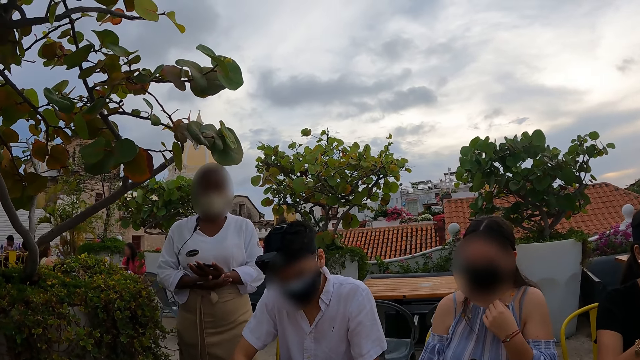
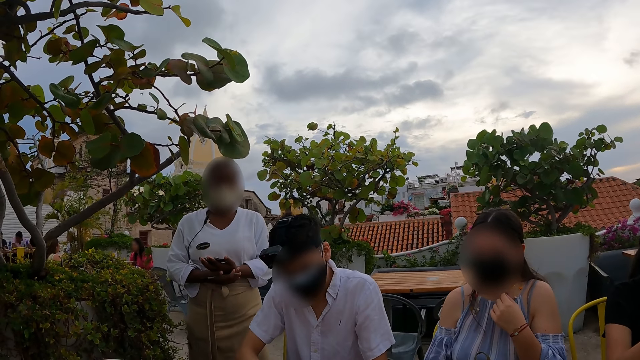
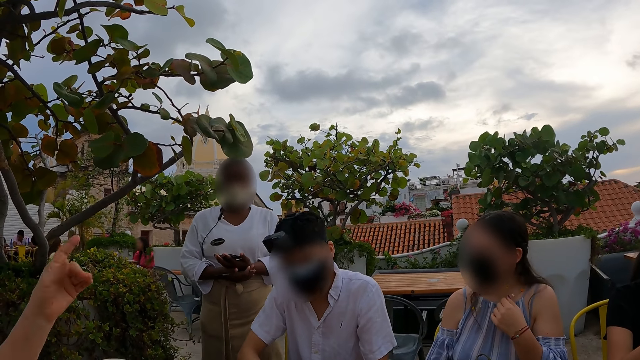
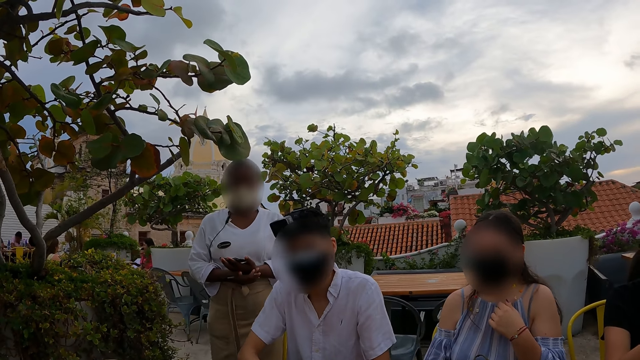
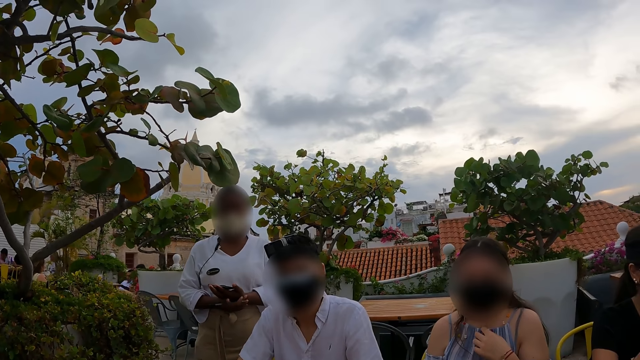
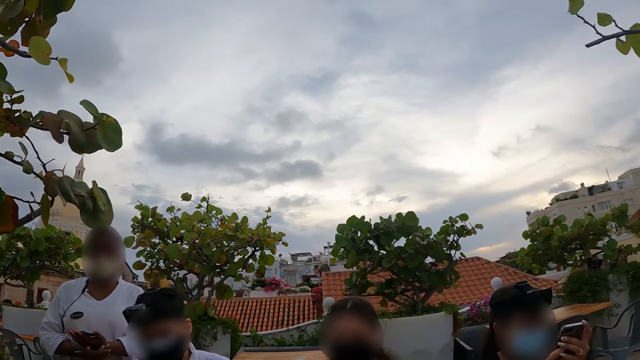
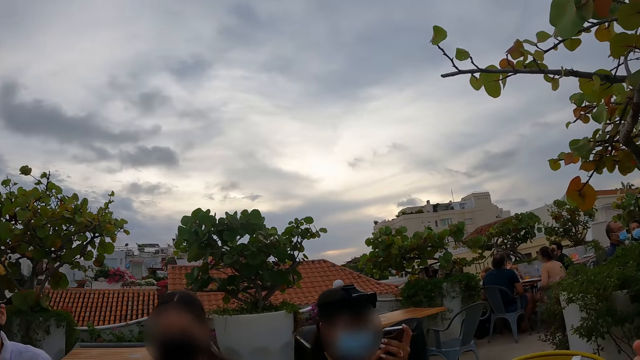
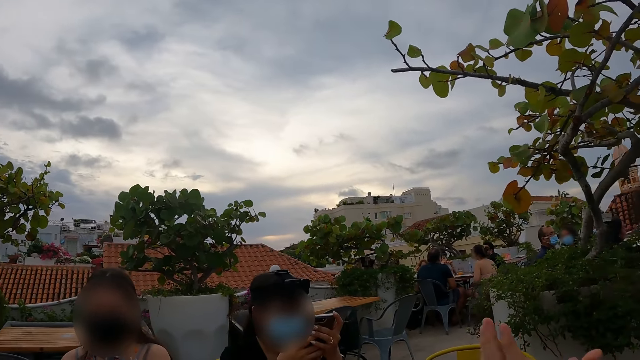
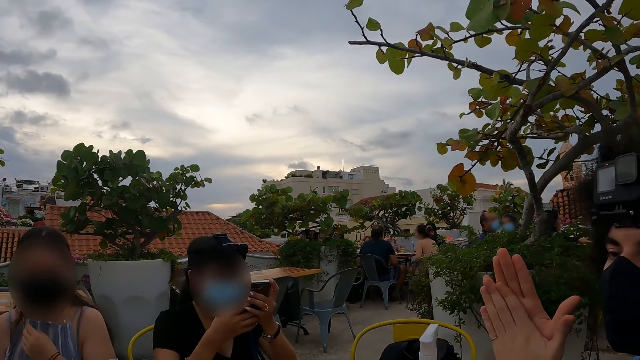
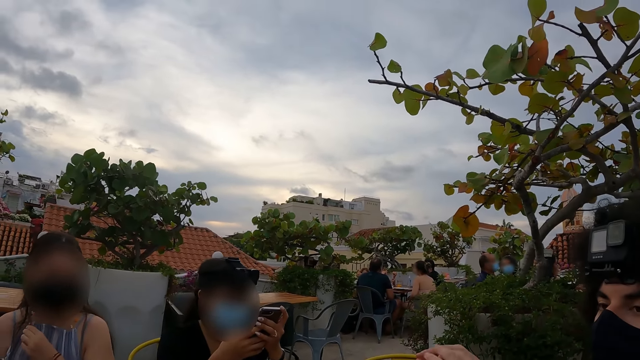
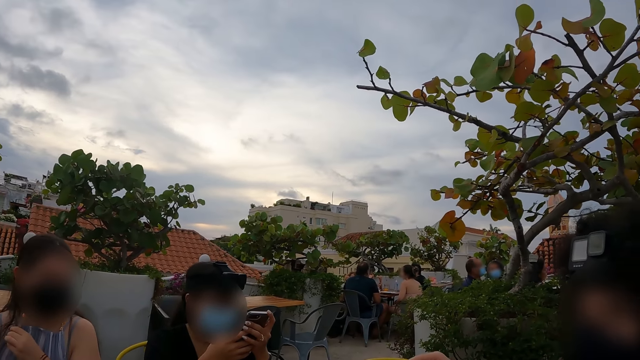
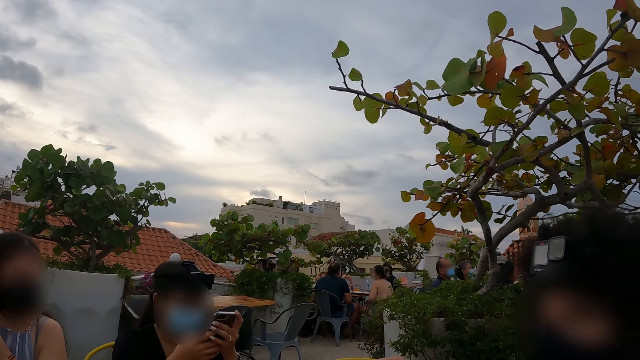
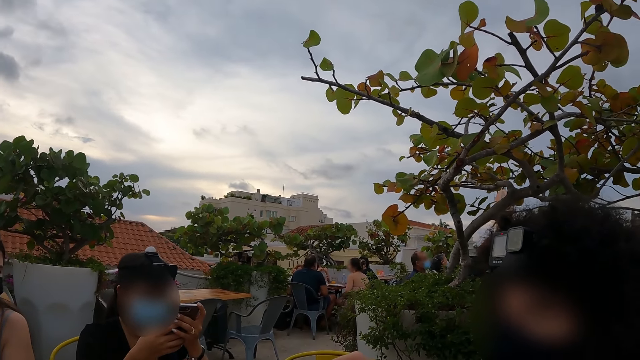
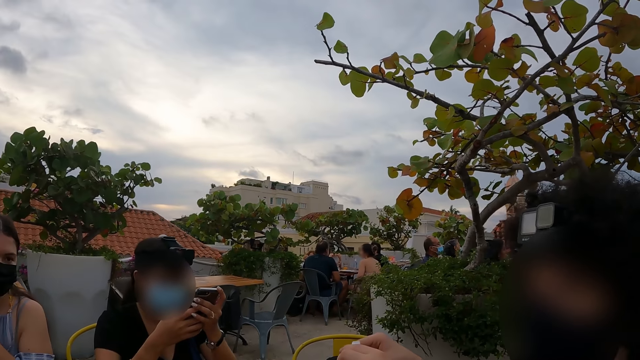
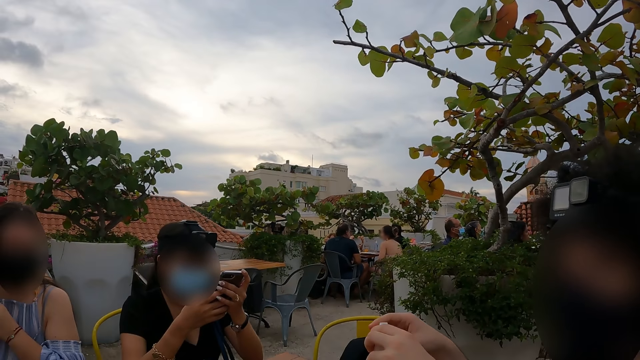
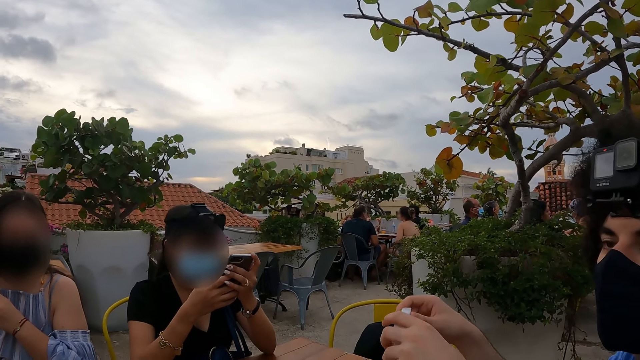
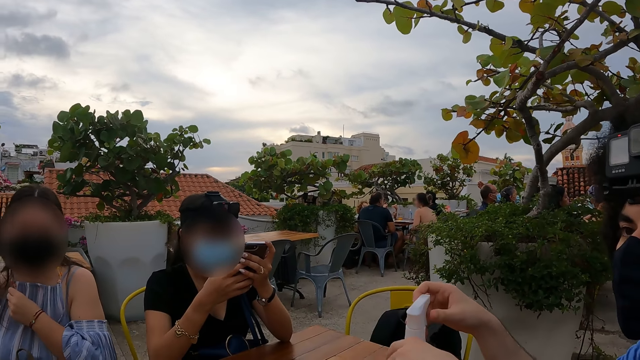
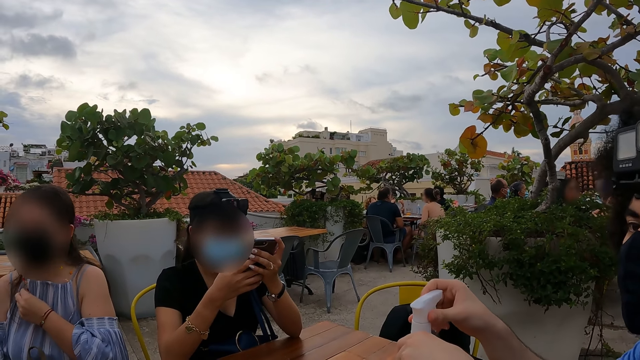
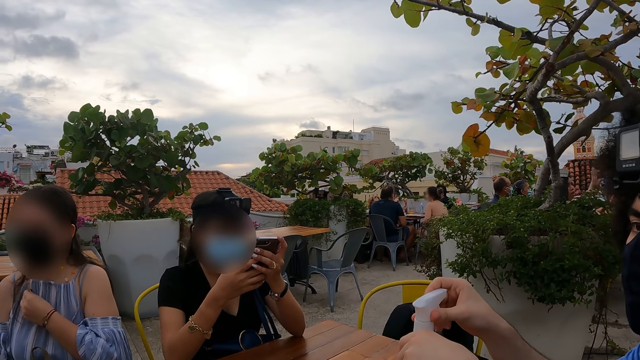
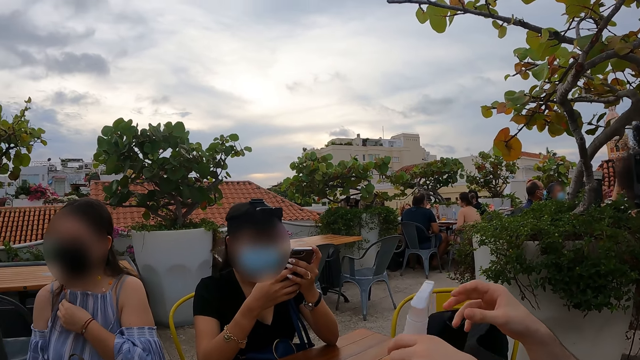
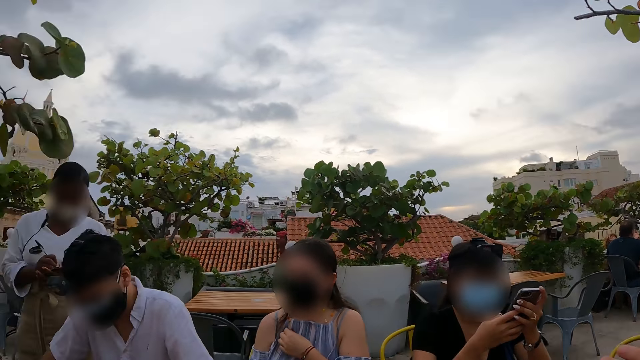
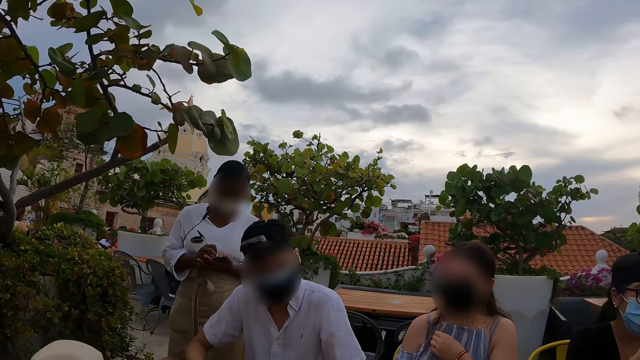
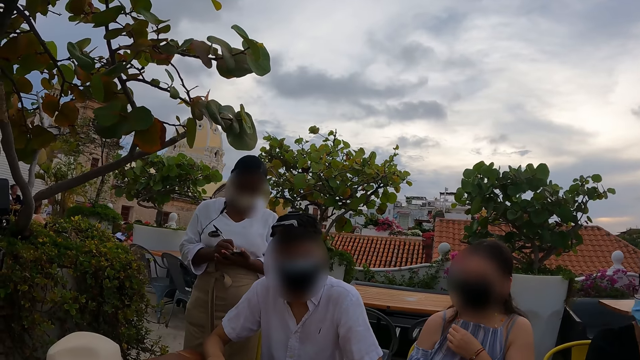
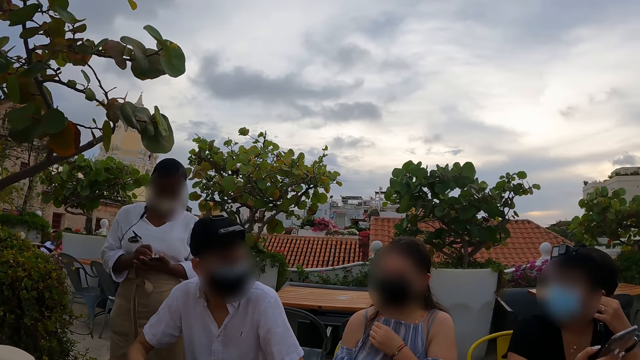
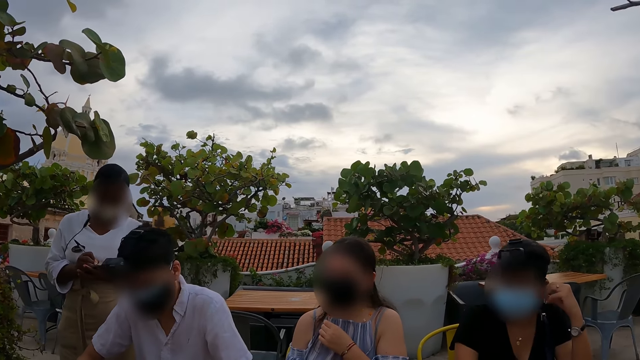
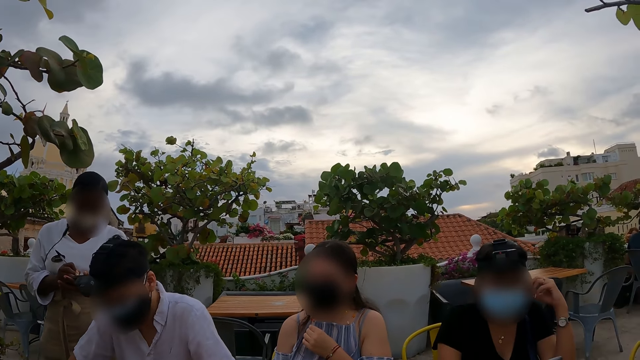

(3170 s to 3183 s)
A person points a finger. A man rubs hands. He holds a bottle with hands and picks up the bottle. The camera wearer looks at another man.

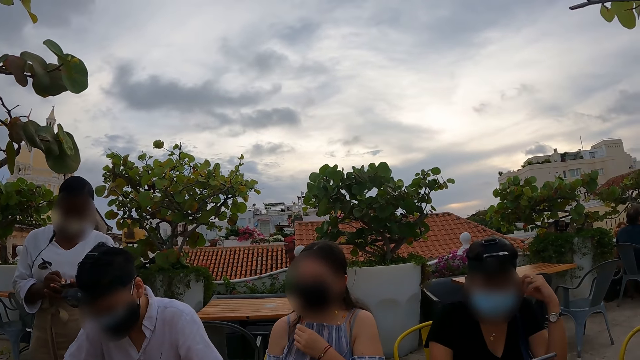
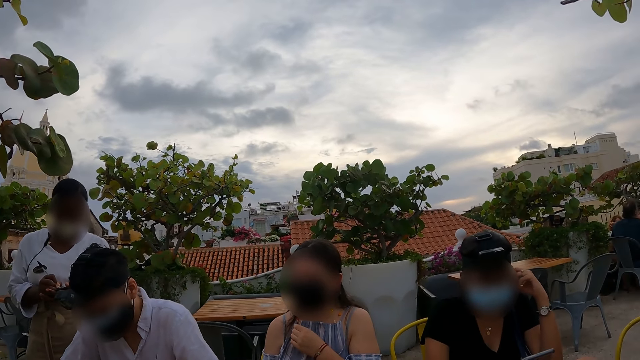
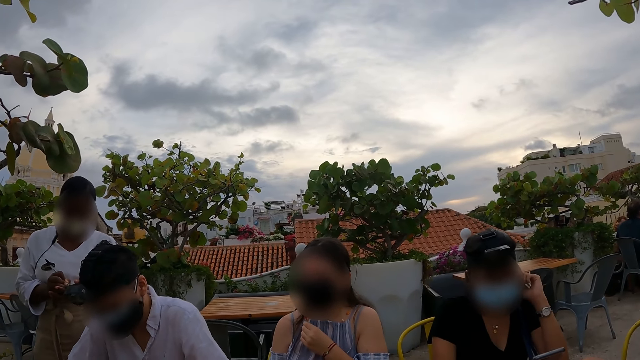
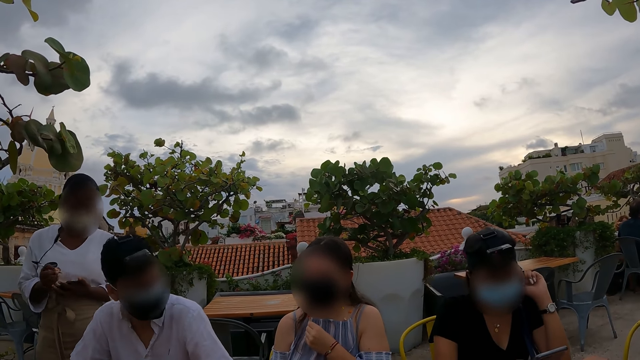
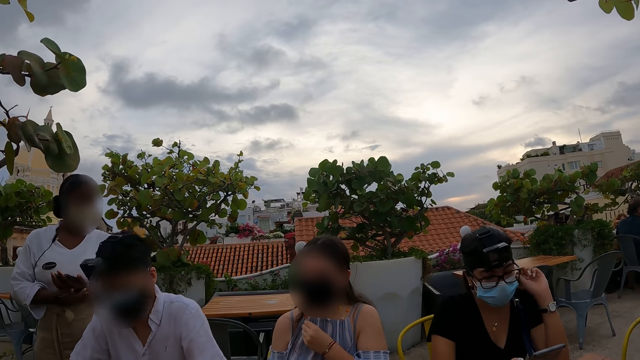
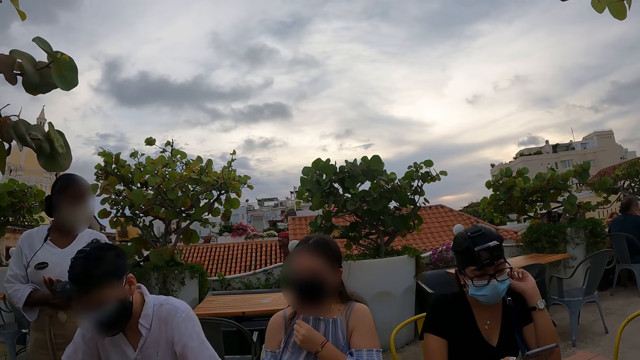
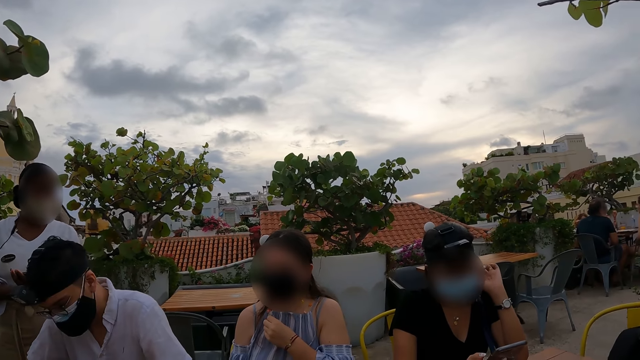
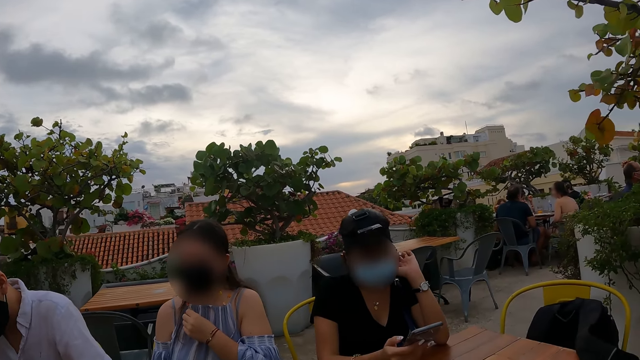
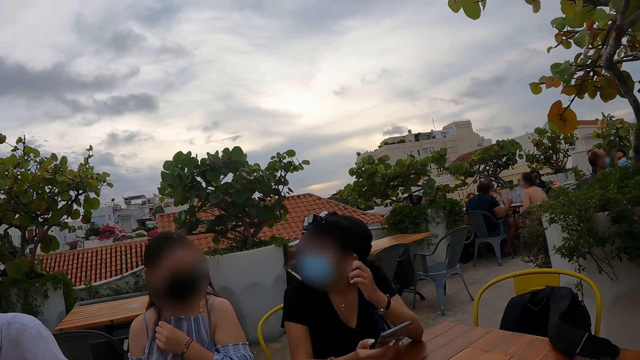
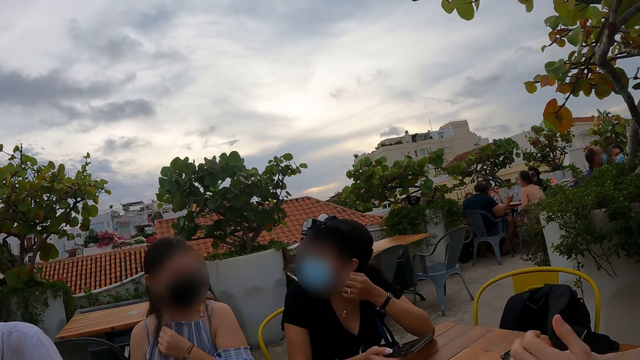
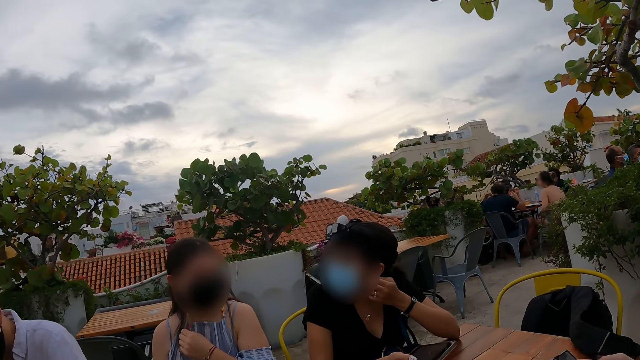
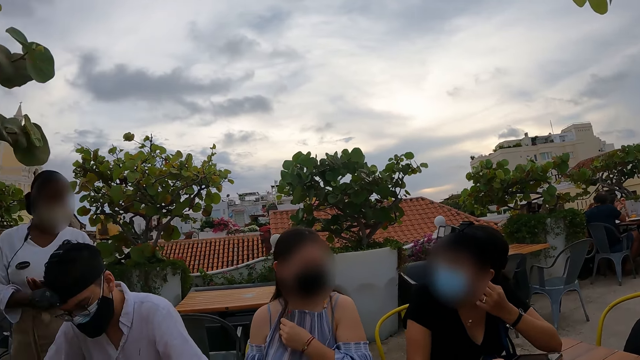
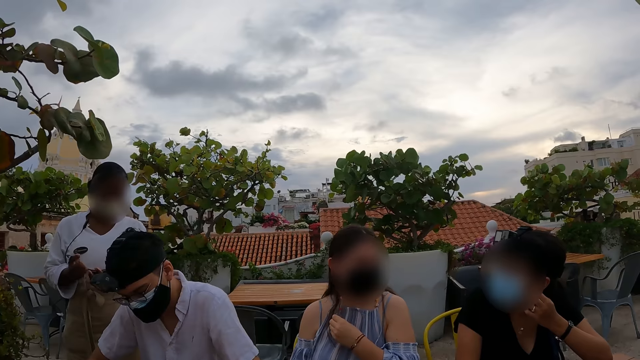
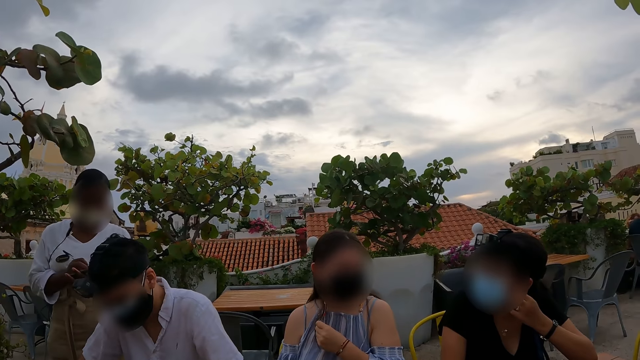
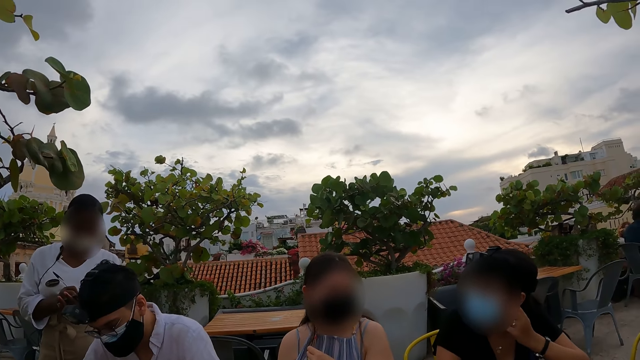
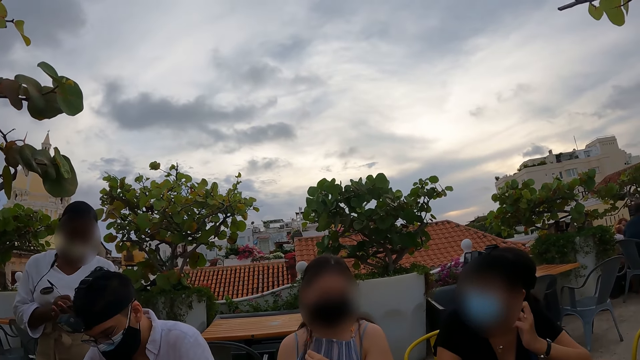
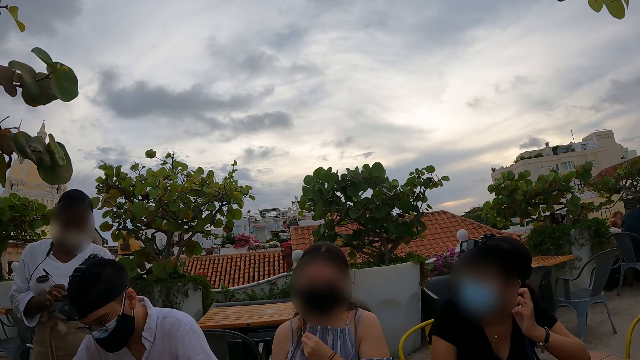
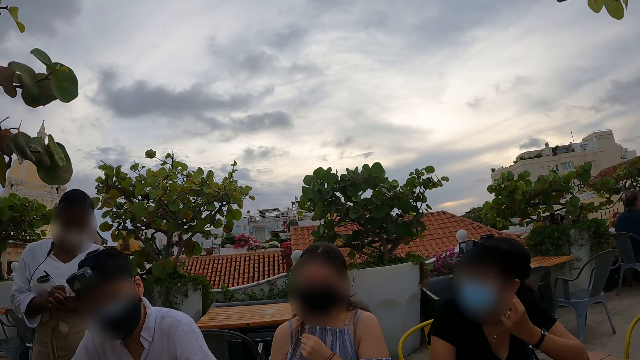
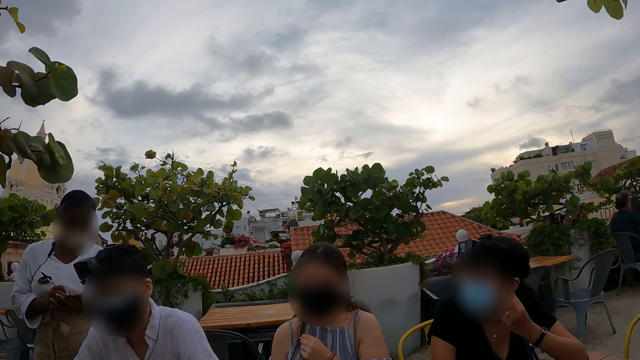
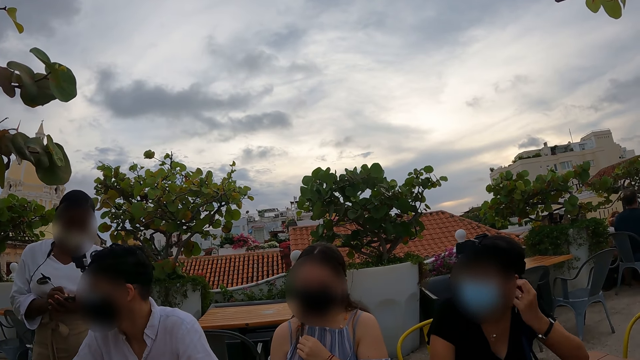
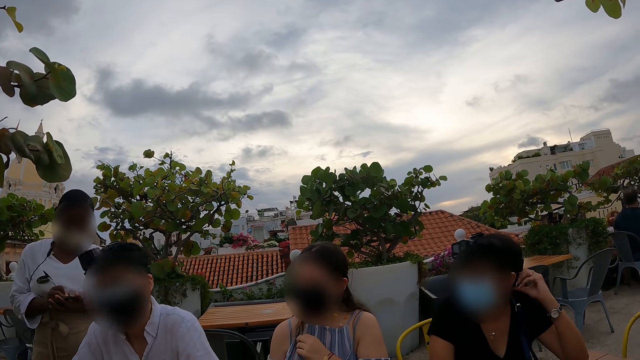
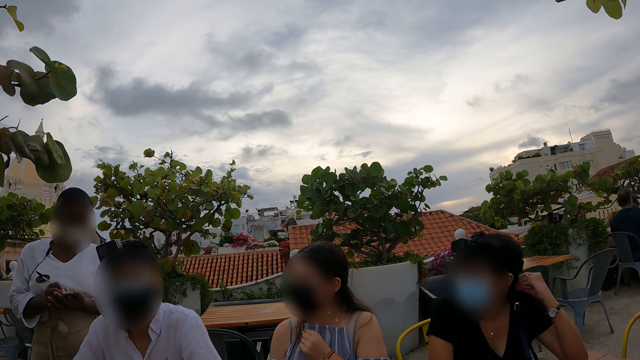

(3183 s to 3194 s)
The camera wearer stares at a woman.
